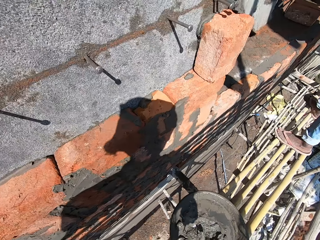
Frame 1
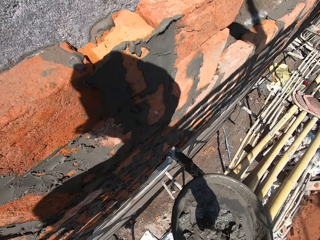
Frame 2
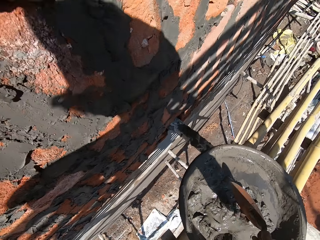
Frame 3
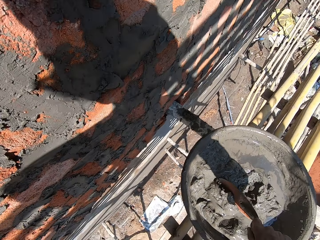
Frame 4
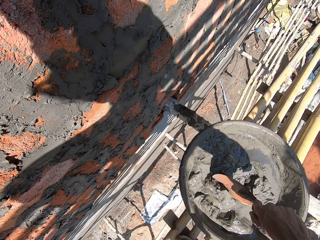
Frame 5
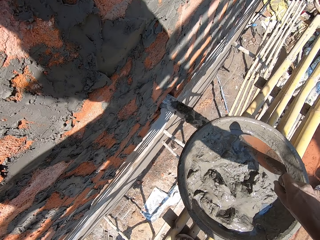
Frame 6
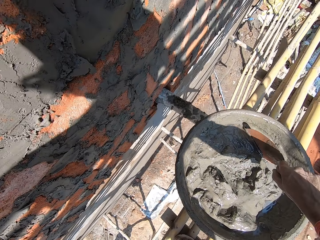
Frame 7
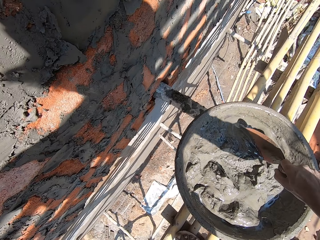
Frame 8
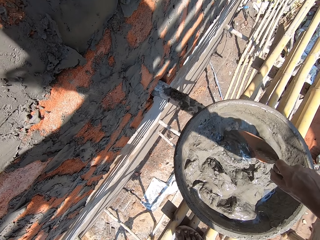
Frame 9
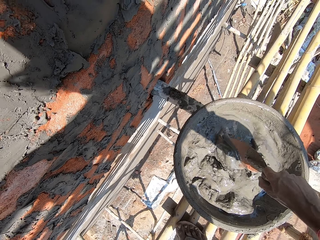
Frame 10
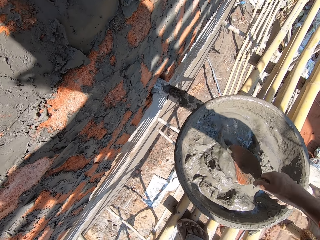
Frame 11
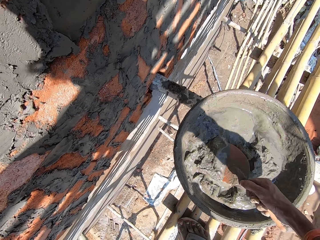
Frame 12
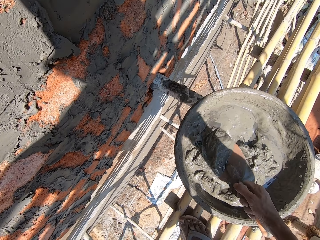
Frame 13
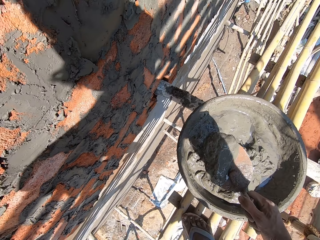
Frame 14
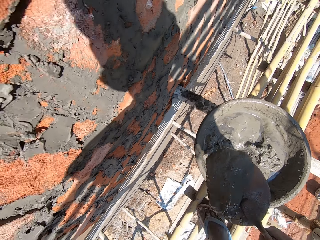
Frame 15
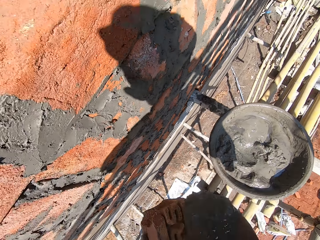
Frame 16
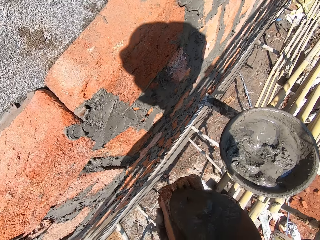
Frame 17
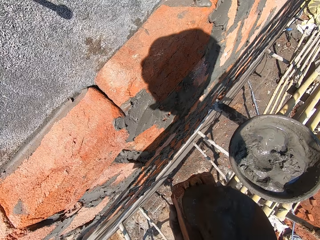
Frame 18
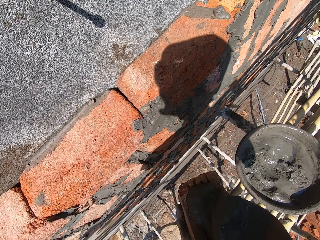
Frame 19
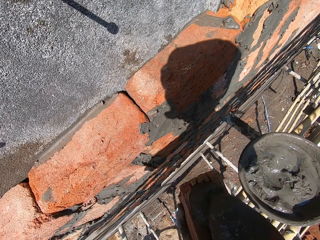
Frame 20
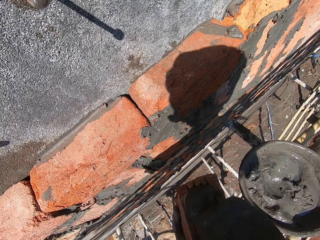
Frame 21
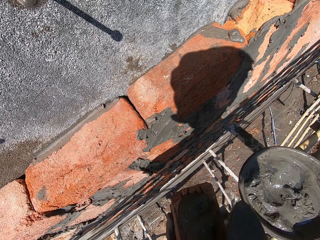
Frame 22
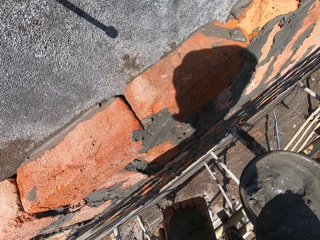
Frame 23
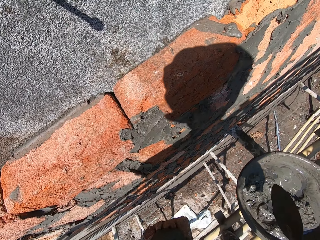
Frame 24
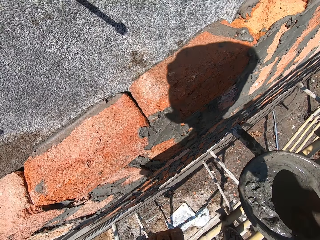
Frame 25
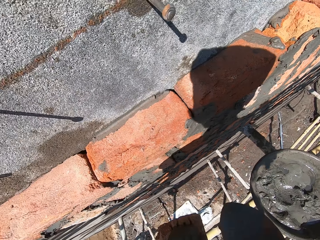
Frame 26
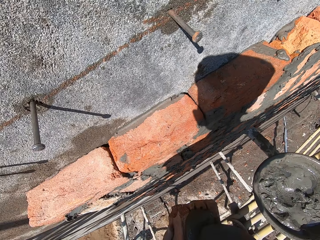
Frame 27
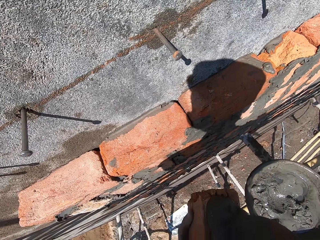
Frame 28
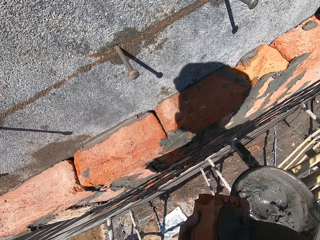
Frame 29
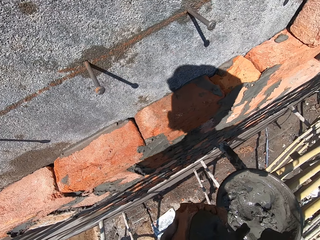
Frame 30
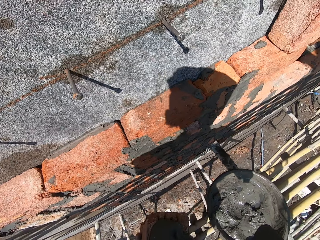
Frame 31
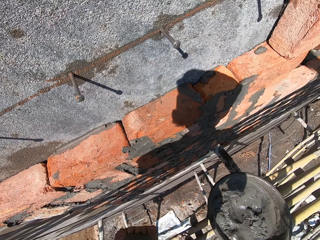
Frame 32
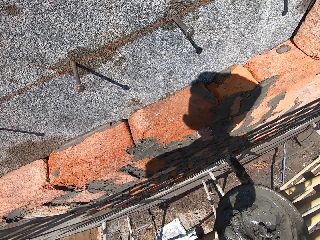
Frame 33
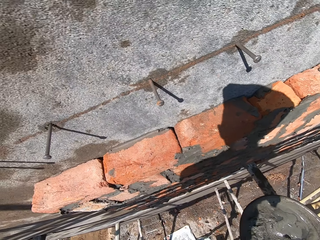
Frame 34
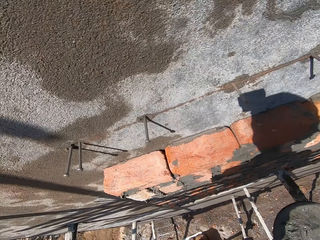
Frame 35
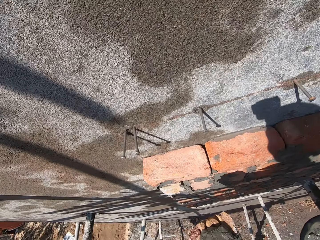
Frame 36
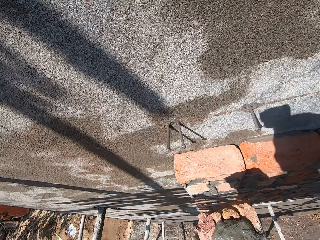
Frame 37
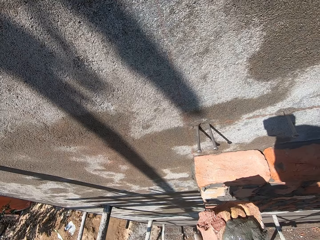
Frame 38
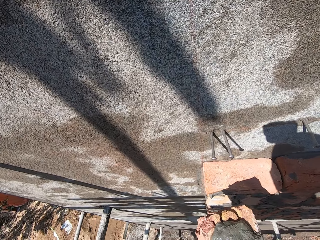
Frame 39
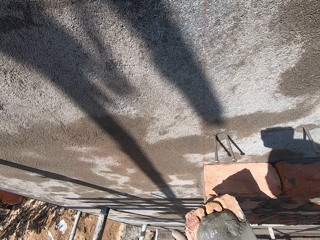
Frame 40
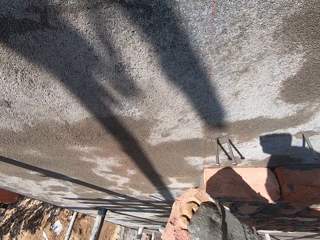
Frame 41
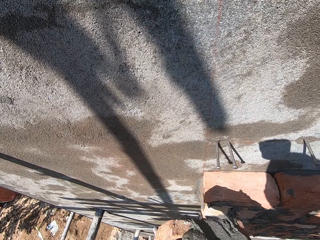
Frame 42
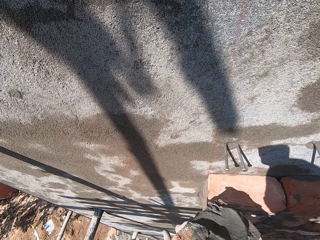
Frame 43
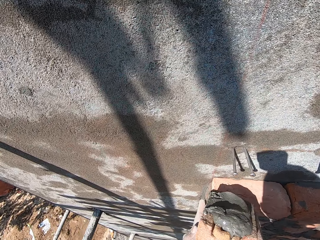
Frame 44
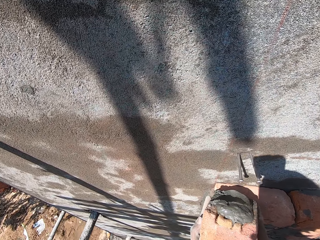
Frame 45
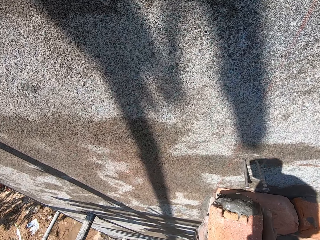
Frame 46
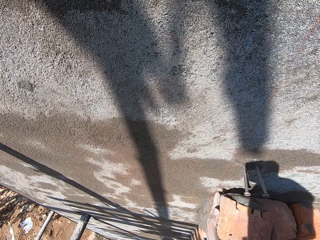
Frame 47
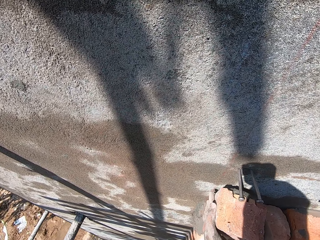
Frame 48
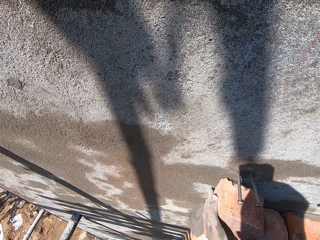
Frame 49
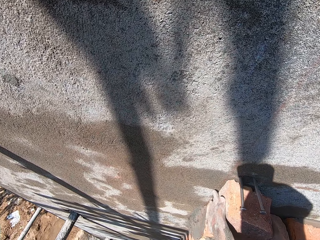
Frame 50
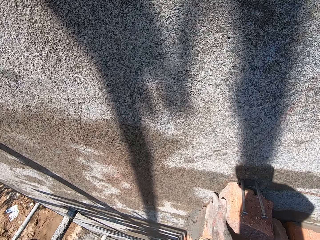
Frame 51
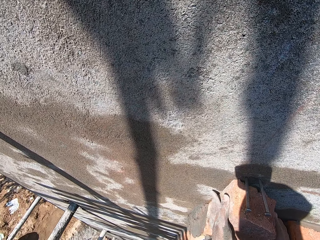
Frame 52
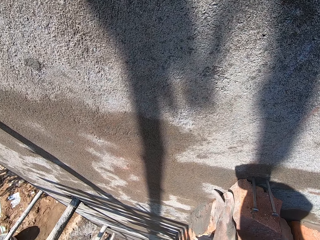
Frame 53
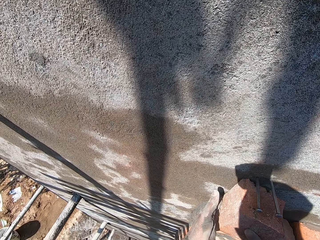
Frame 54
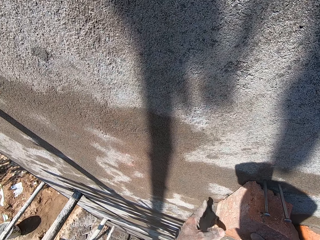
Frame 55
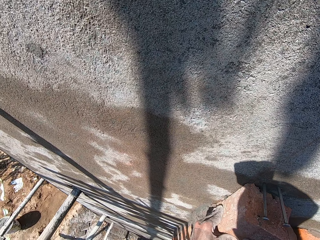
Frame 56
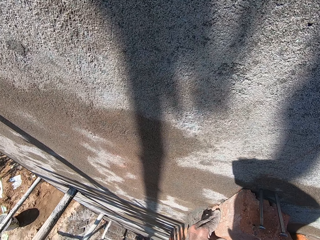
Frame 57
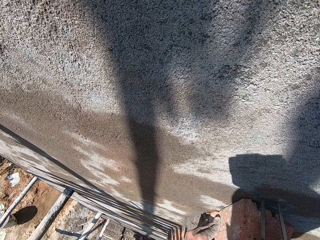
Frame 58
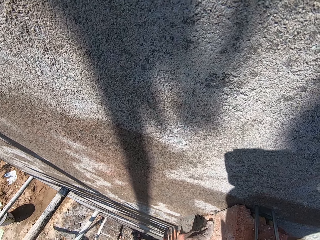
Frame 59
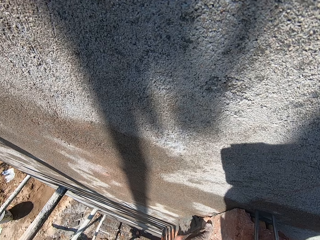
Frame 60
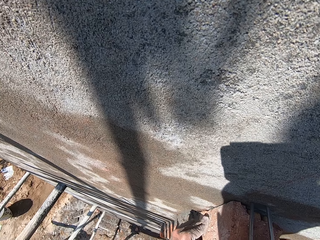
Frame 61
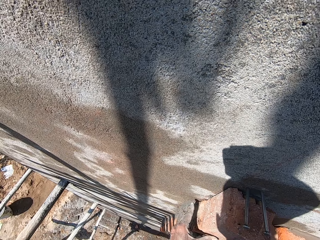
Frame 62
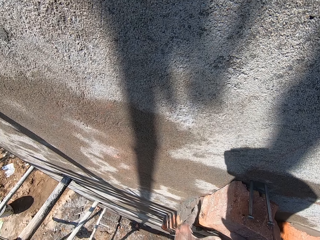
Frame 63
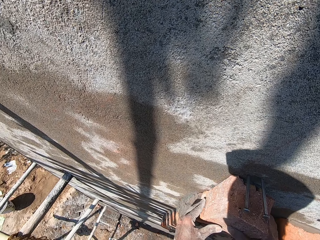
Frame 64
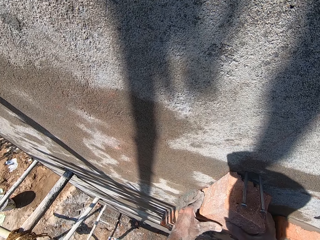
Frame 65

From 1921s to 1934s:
The camera wearer turns to the mortar. He picks up the mortar from a cement pan with the hand trowel in his right hand. He places the mortar on the brick in his left hand with the hand trowel in his right hand. He drops mortar in the mortar bowl. He moves the brick on the hand. He scrapes the mortar on the brick in his left hand with the hand trowel in his right hand. He turns the brick on the hands. He places the brick on the wall with both hands.

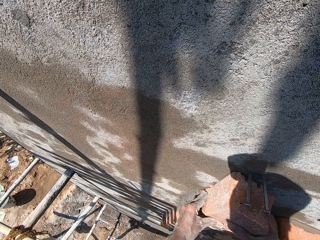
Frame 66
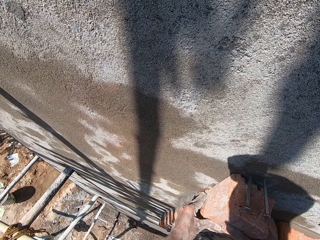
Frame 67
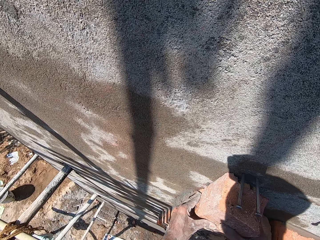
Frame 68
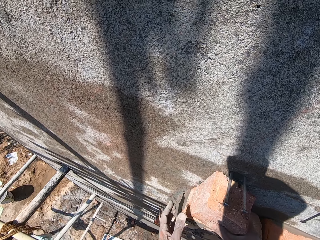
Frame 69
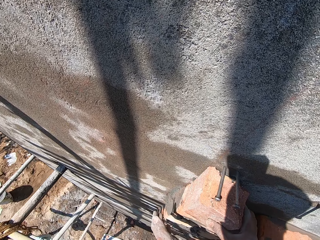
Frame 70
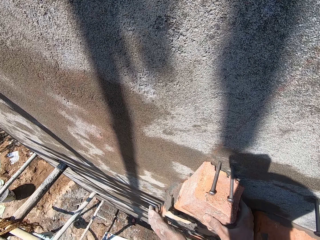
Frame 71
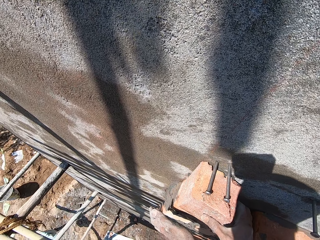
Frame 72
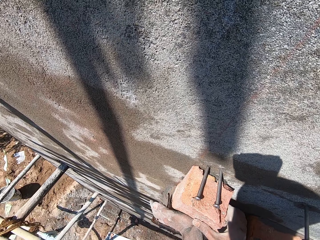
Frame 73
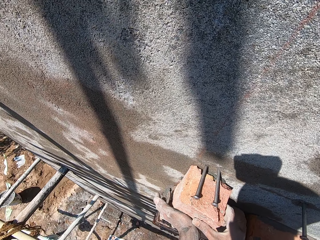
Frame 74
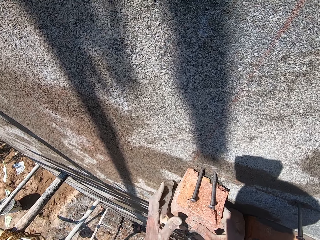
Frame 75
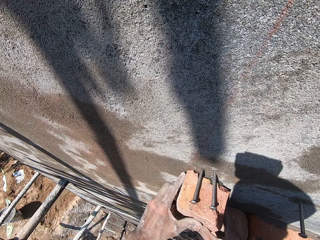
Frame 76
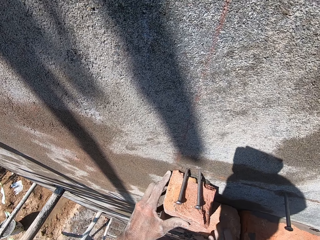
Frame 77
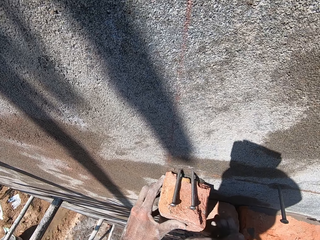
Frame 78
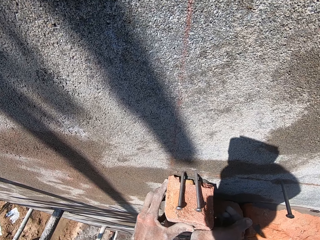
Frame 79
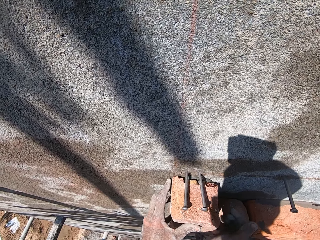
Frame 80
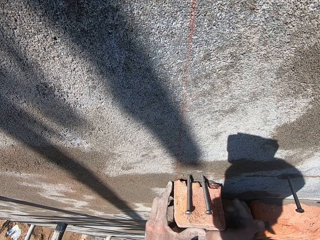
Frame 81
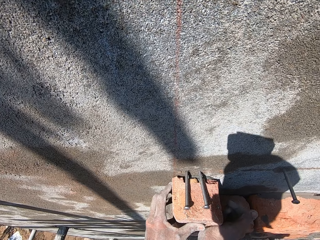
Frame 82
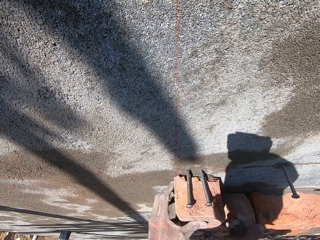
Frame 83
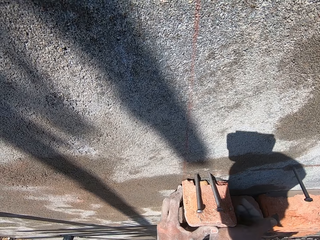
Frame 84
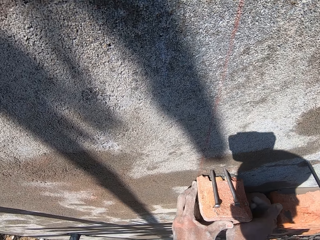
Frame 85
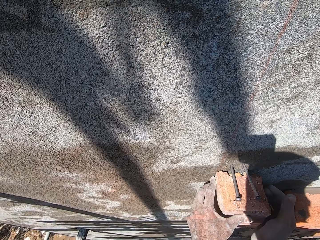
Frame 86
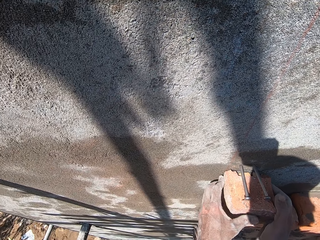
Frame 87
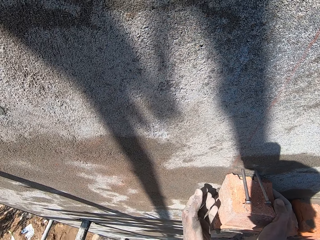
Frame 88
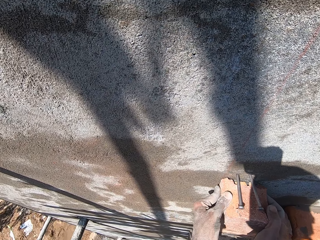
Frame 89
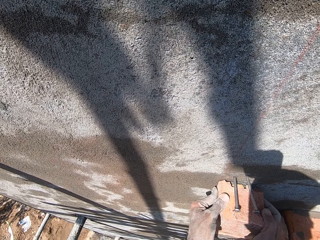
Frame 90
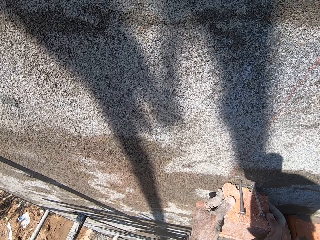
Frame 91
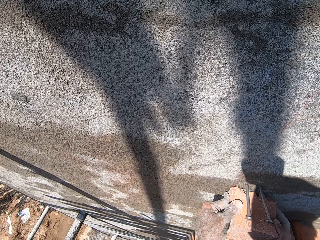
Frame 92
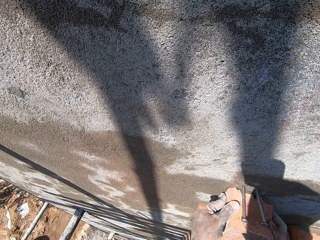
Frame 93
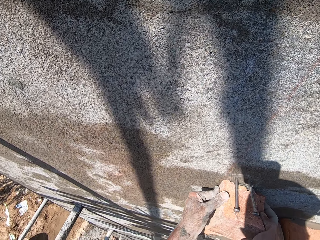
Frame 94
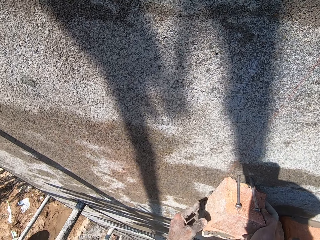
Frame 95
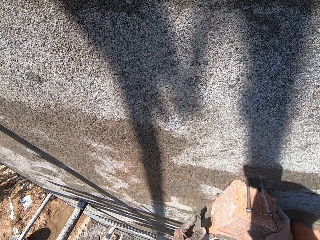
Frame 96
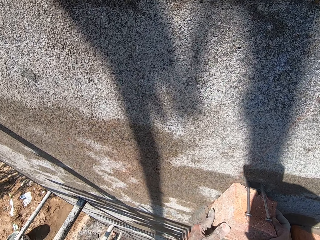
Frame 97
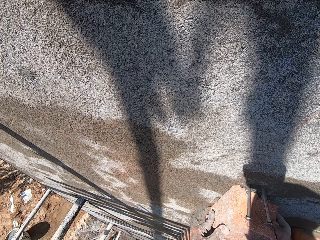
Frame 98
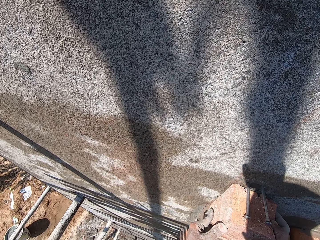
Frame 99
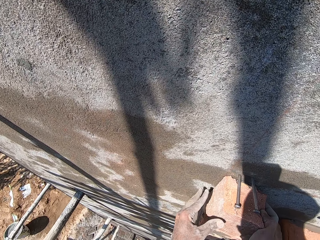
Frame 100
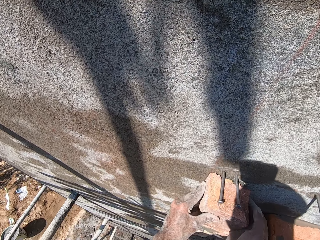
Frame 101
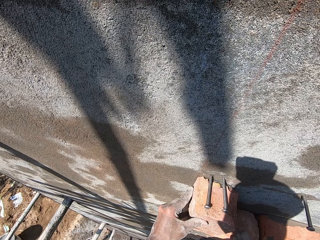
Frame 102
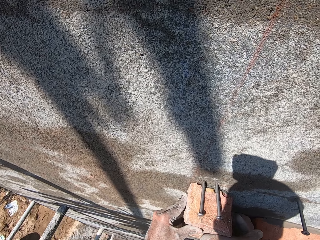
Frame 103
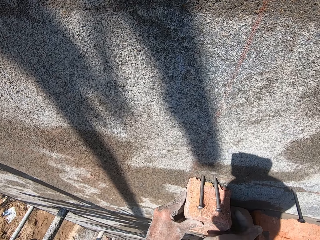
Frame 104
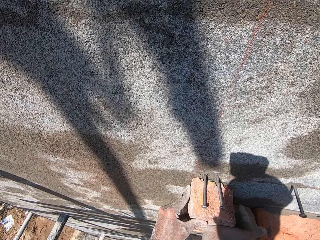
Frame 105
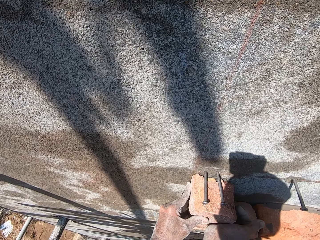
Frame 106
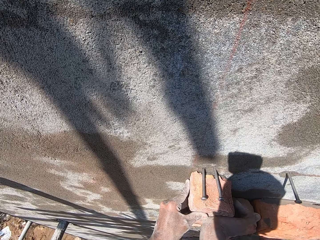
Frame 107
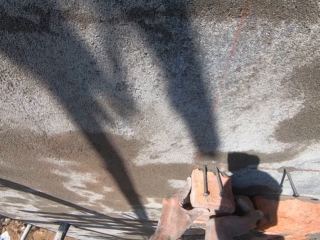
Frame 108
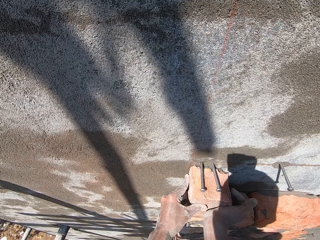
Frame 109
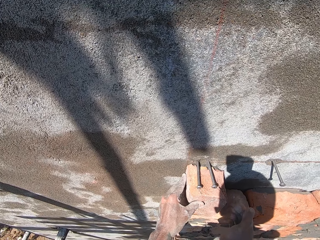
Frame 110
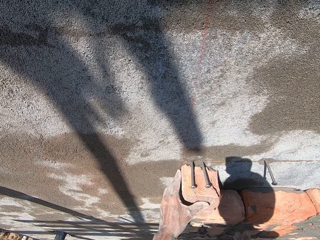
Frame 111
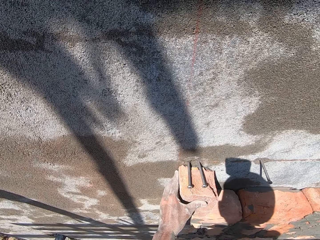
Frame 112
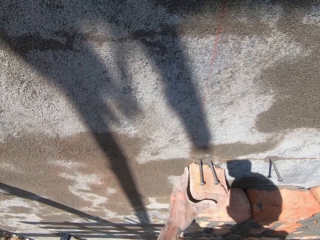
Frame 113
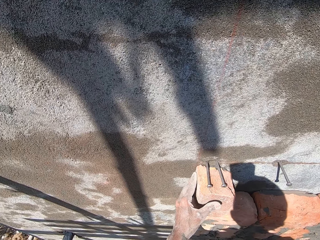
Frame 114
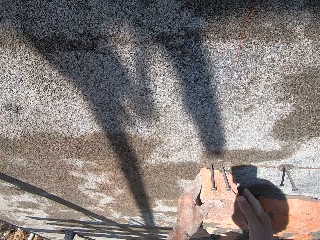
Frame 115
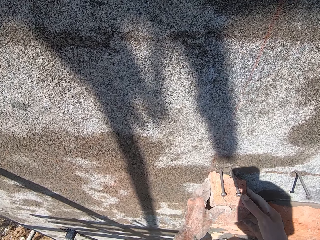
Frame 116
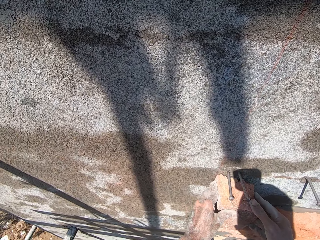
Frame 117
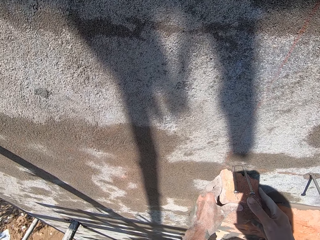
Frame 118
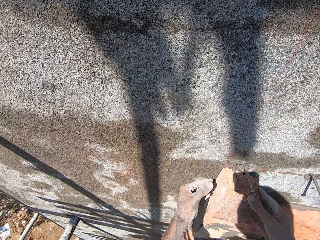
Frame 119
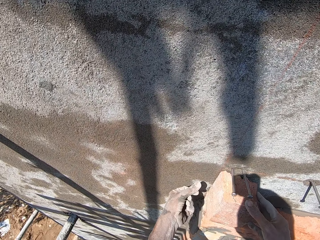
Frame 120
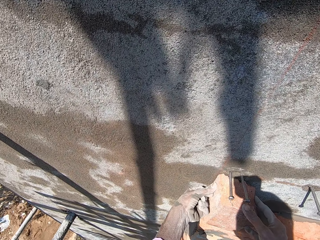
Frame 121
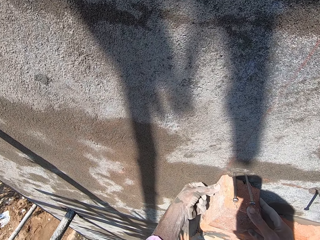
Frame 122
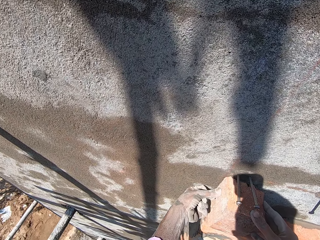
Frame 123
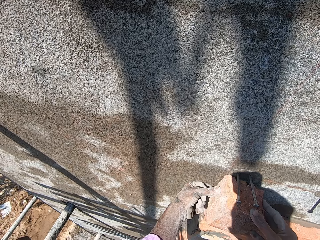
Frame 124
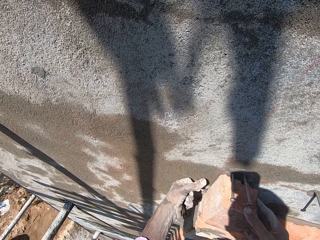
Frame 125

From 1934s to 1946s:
The camera wearer taps the brick on the wall by hand.
